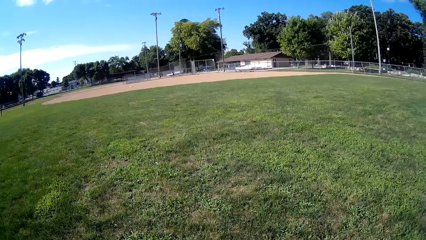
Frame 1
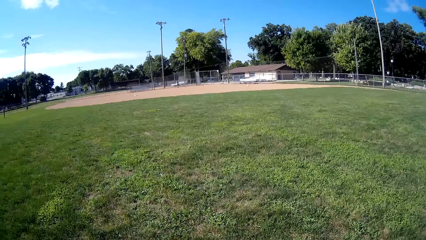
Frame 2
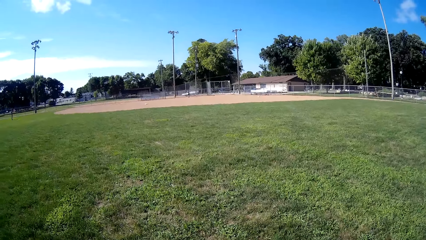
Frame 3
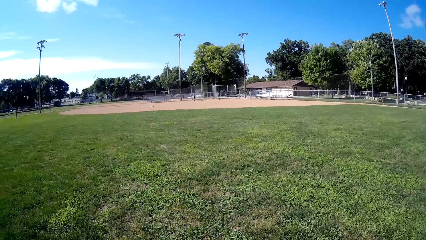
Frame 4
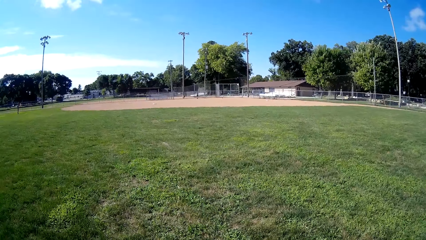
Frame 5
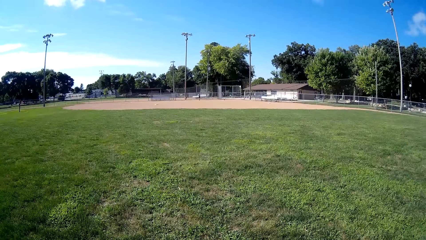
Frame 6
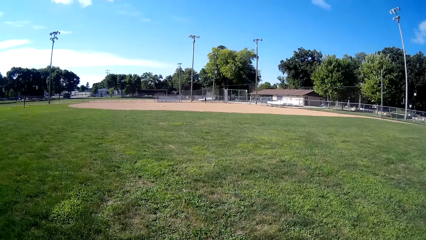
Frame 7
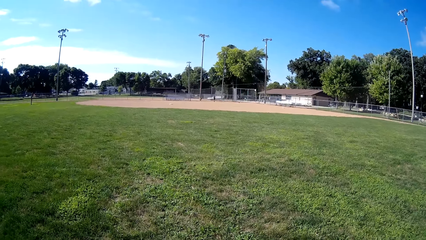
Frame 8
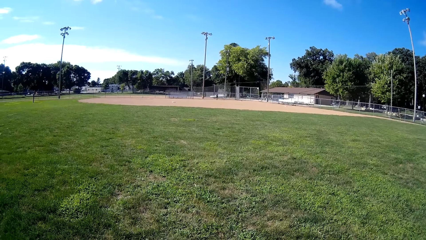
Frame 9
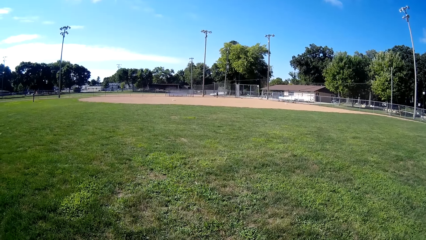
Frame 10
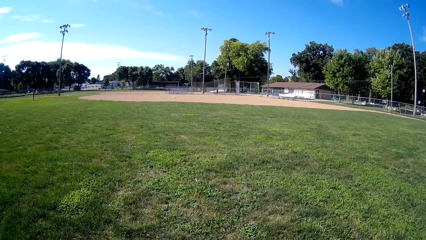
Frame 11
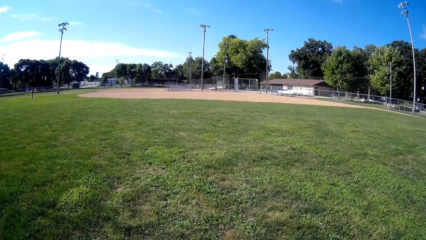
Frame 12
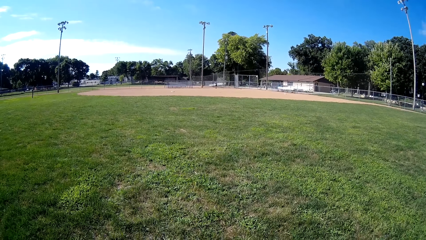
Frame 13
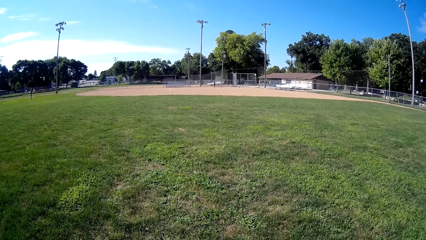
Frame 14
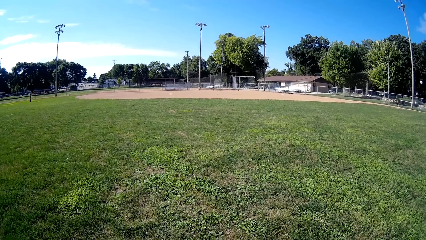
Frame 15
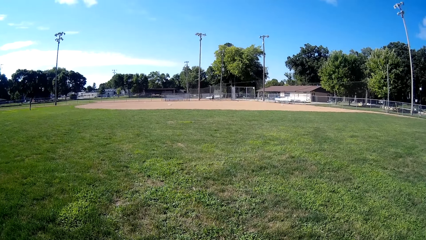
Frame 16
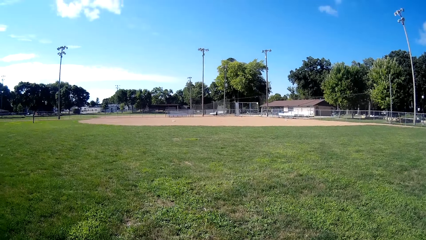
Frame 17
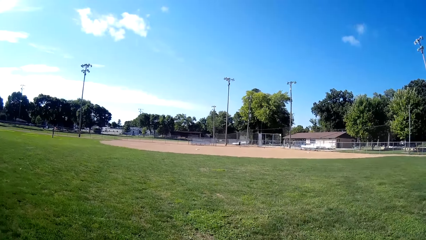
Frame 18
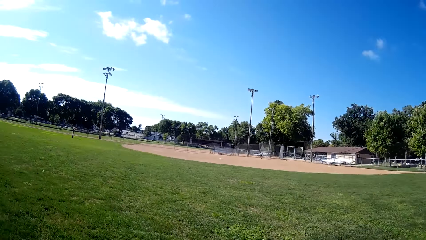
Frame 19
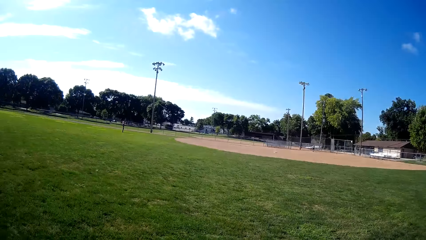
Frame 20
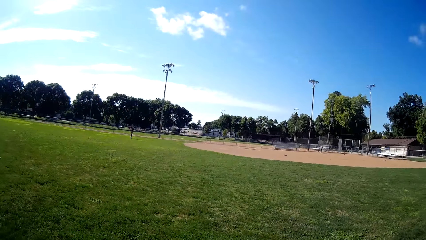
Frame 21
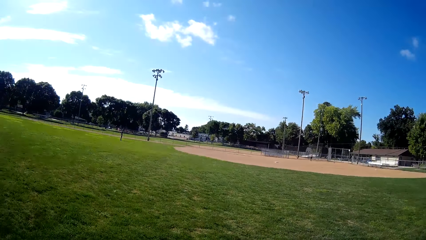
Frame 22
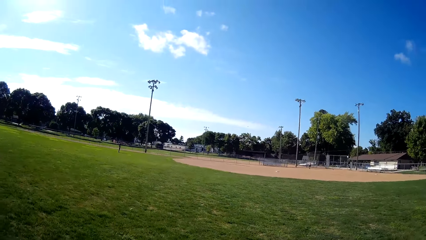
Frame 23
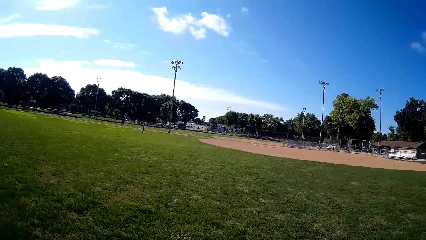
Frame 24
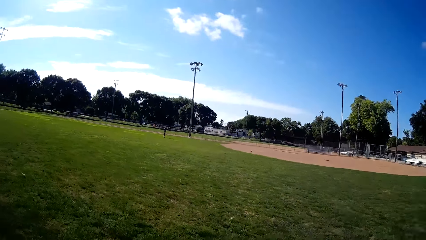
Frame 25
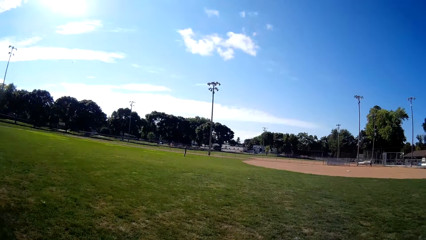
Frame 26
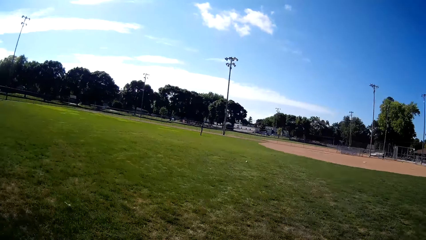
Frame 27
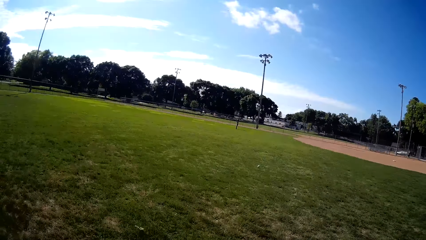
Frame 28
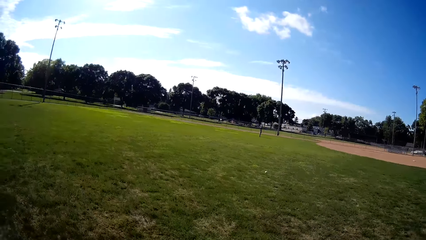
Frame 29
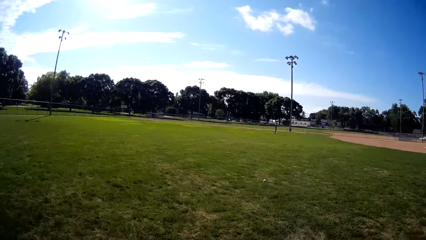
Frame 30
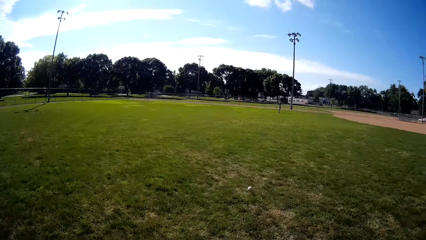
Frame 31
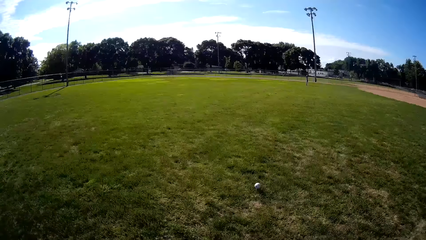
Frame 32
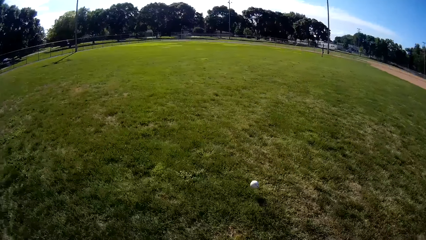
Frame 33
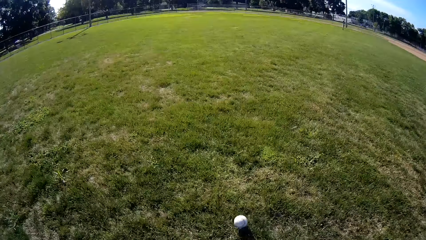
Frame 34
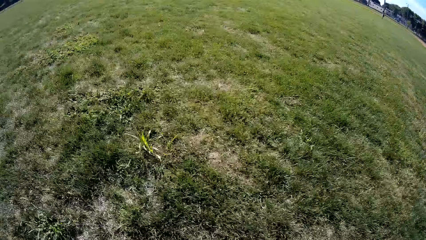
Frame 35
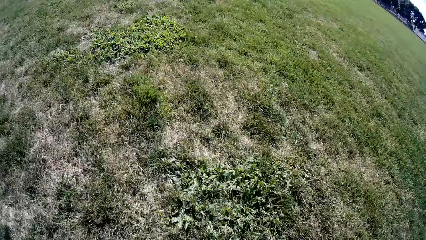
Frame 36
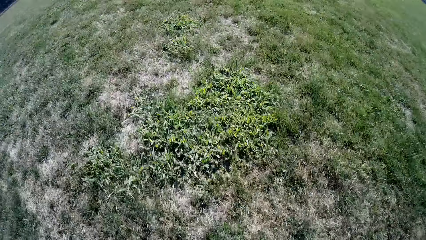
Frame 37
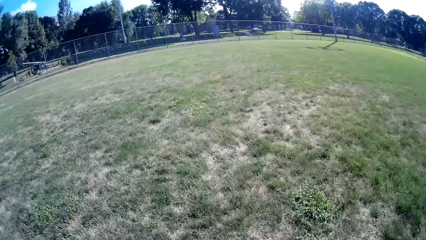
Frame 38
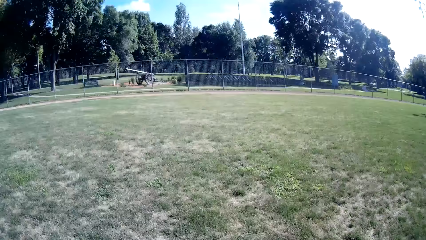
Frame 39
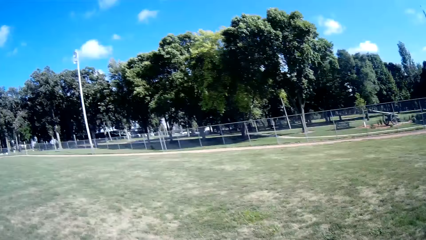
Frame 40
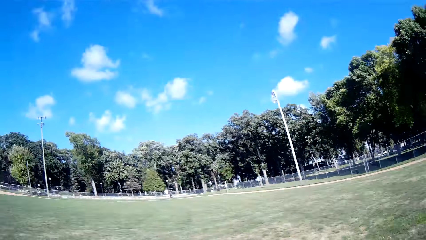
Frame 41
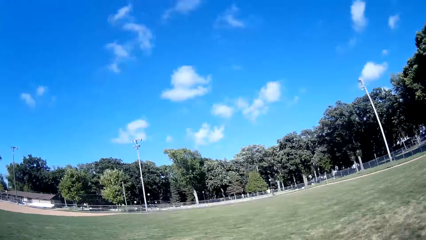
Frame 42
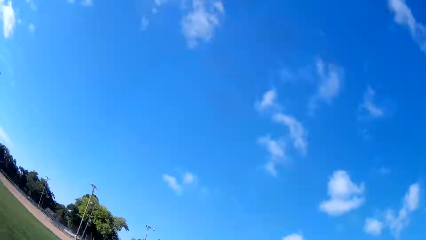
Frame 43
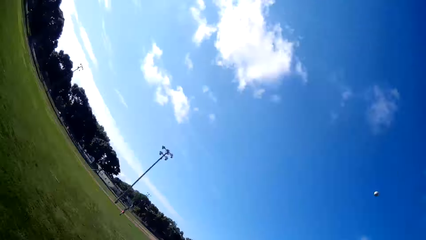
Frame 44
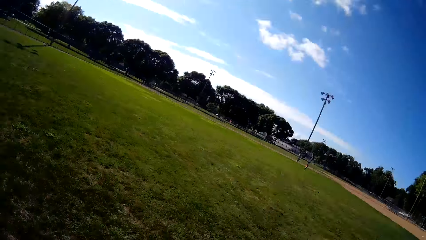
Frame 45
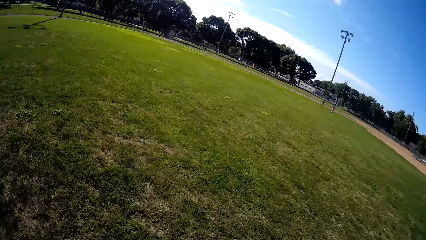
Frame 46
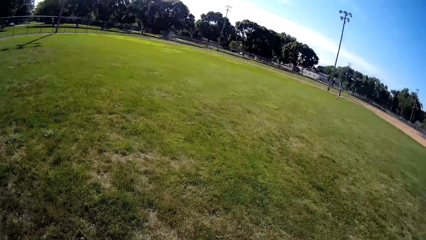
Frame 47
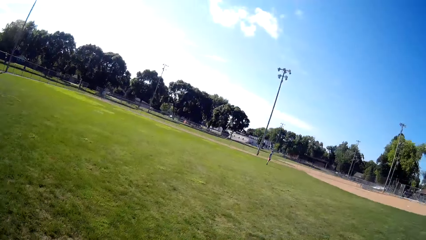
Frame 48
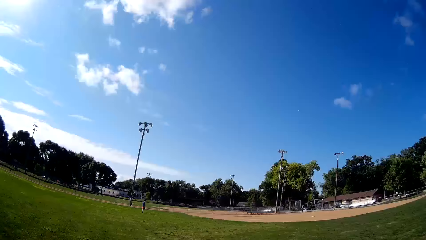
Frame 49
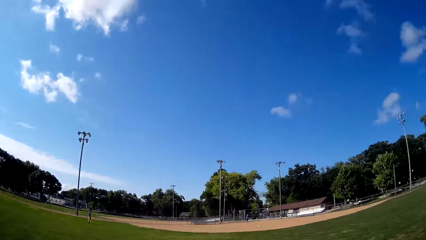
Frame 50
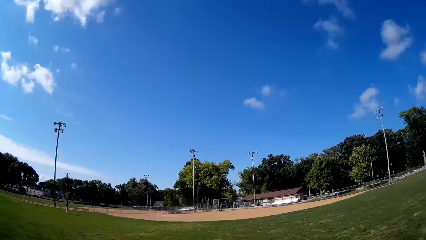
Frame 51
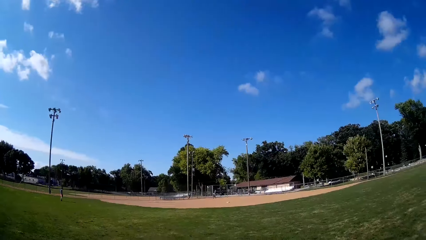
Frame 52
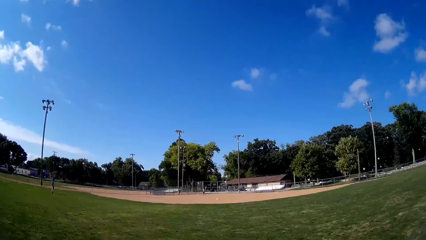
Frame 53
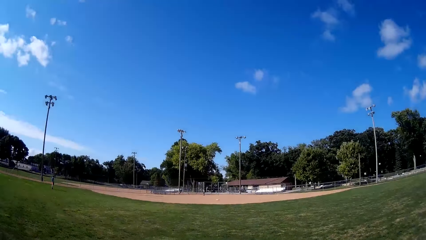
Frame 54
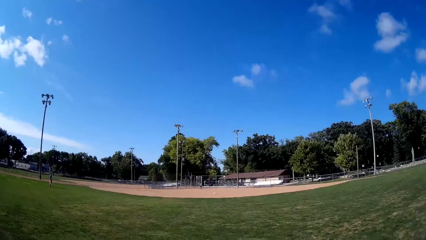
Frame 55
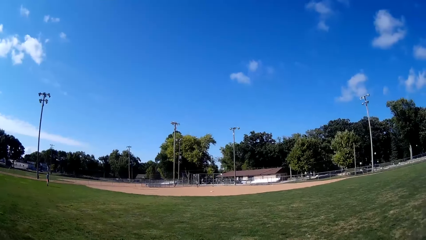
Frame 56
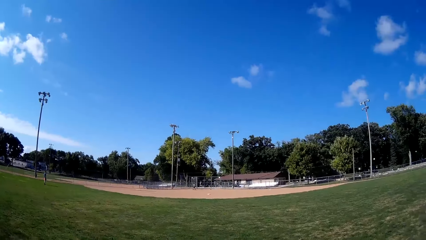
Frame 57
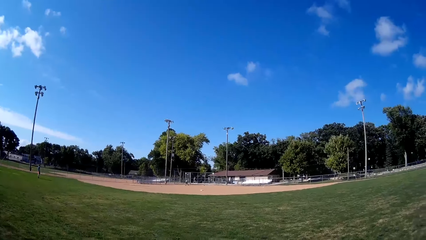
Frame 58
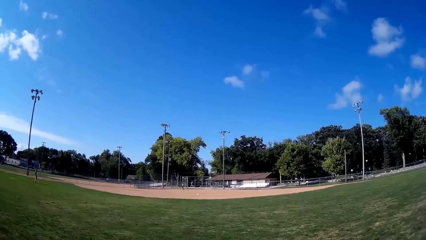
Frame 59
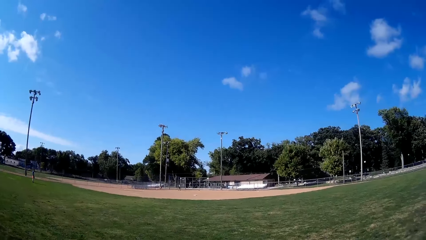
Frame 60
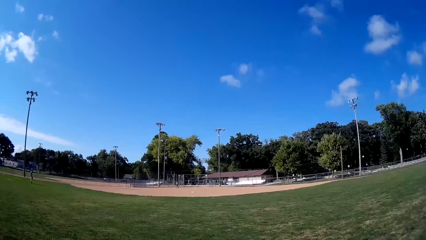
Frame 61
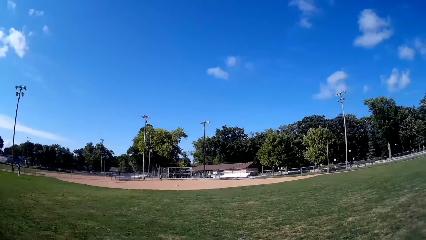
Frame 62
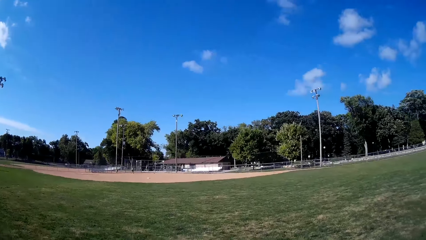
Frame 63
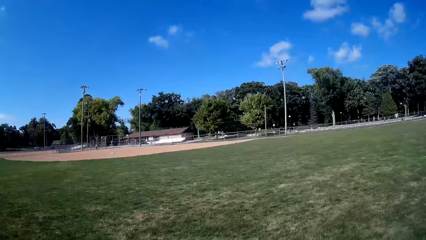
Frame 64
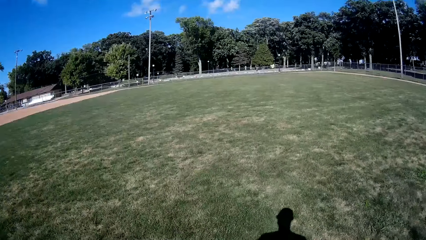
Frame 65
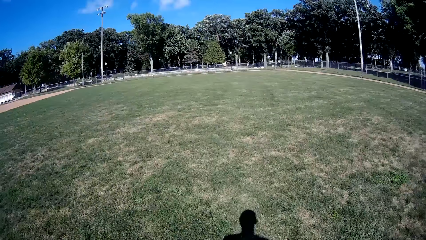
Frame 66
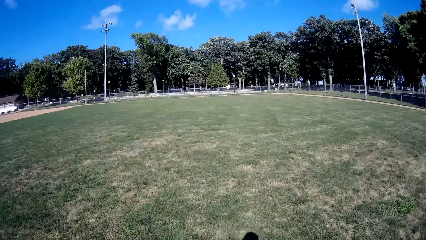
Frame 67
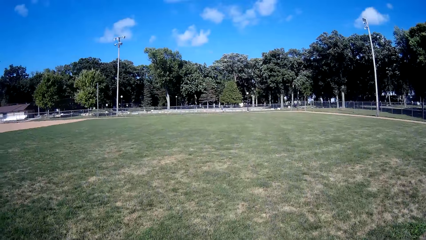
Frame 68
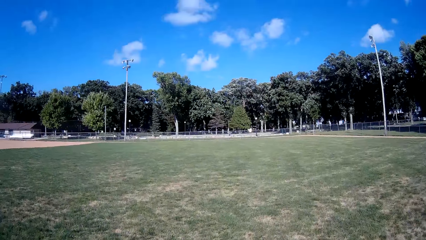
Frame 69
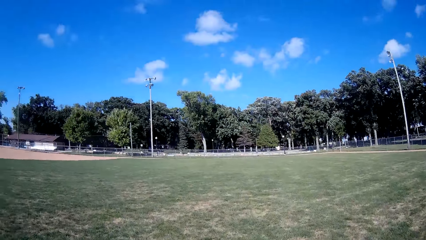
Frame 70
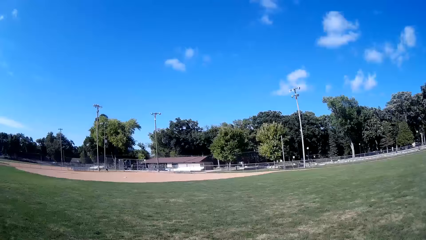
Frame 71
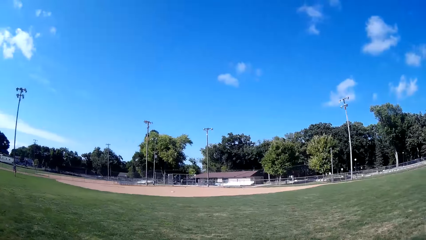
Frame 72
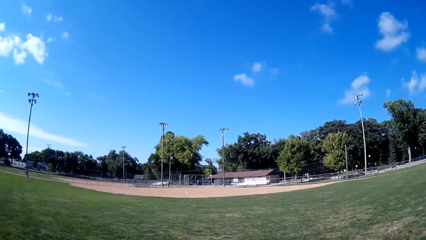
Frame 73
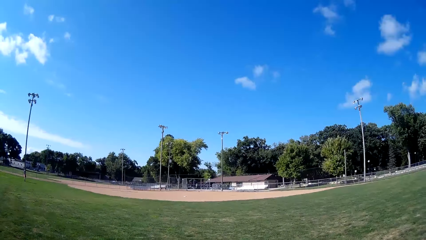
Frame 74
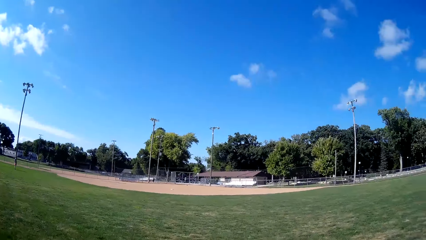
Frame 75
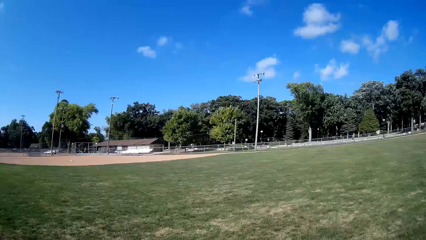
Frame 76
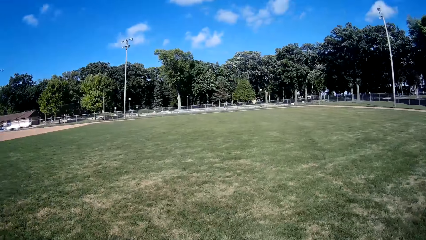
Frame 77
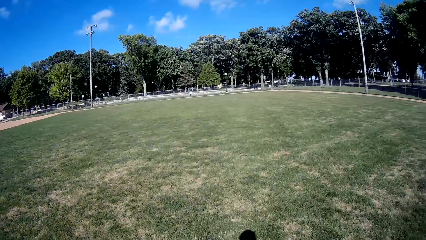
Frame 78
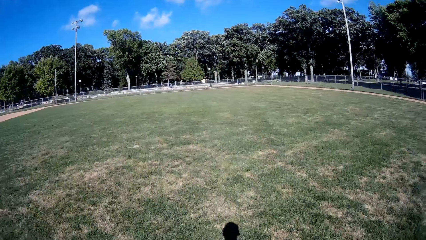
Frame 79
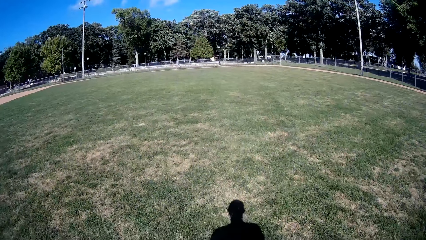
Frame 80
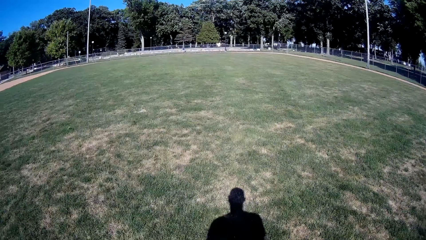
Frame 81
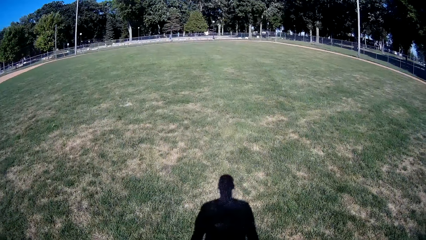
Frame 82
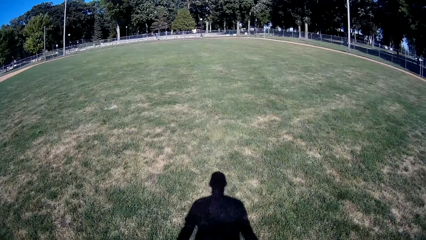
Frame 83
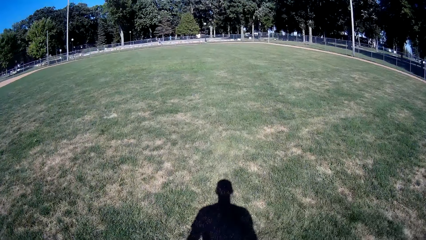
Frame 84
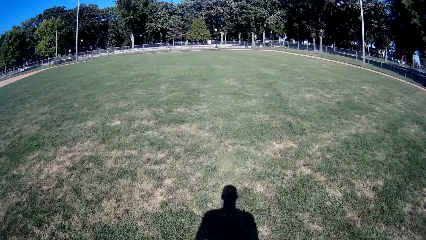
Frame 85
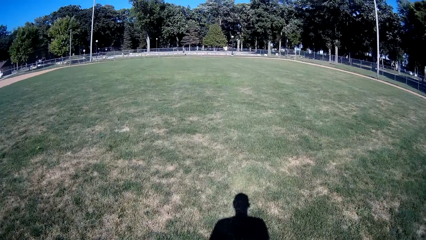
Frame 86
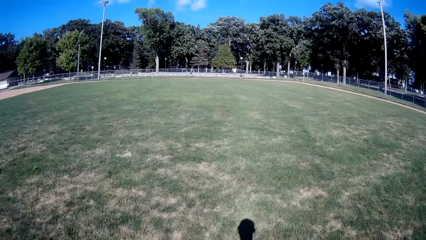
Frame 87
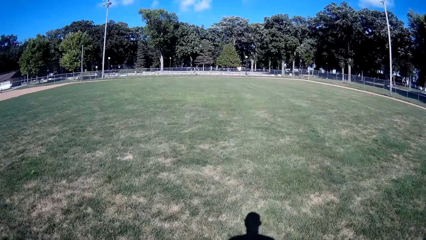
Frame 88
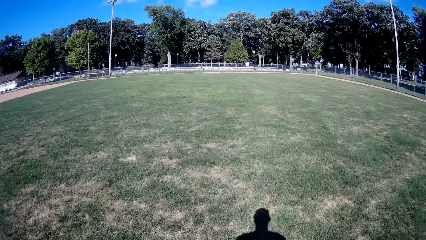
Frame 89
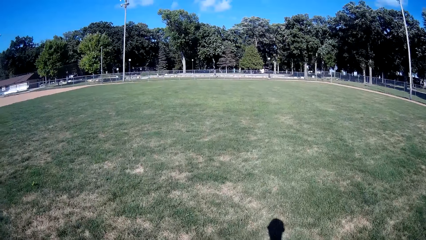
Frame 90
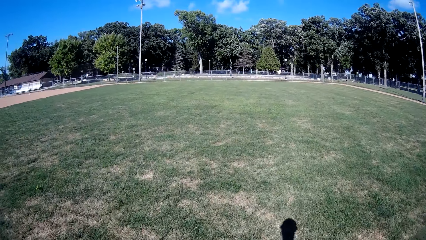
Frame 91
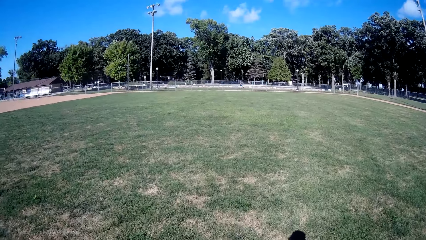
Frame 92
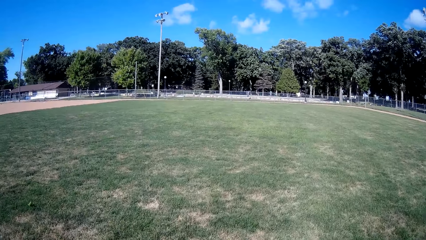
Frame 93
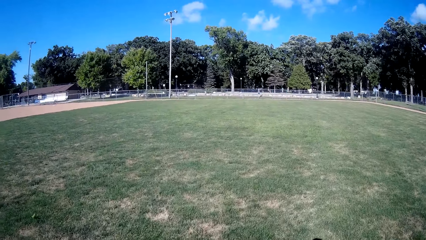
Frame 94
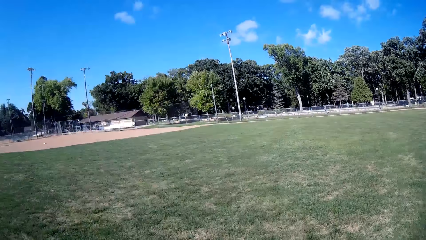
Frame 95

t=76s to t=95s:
A man hits a baseball using a baseball bat. The camera wearer runs towards the baseball. They pick up the baseball, catch the baseball with the baseball glove and throw the baseball to the man. They laugh. They talk to the man. They walk forward on the baseball field.
